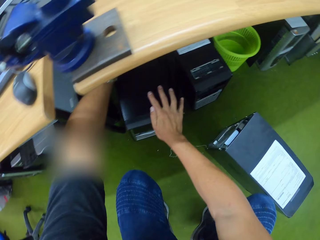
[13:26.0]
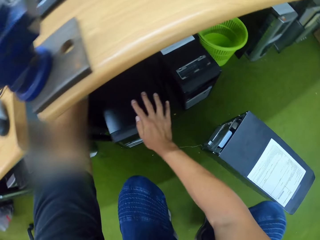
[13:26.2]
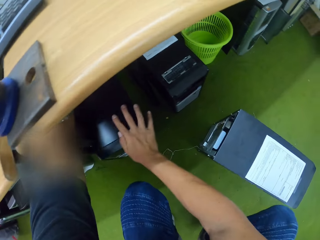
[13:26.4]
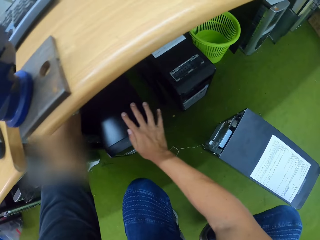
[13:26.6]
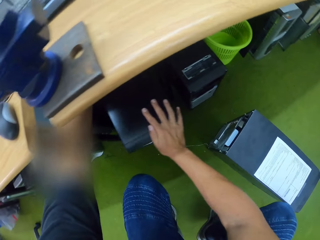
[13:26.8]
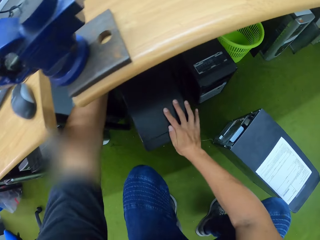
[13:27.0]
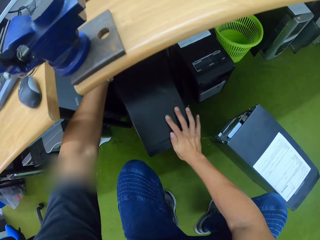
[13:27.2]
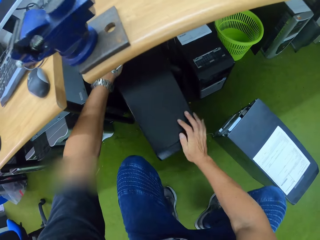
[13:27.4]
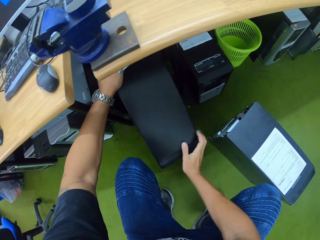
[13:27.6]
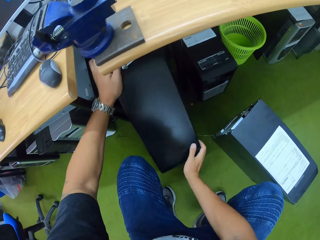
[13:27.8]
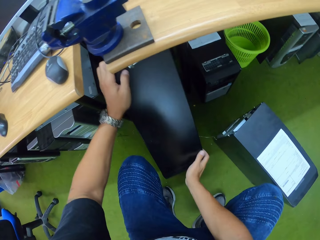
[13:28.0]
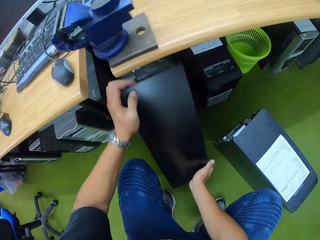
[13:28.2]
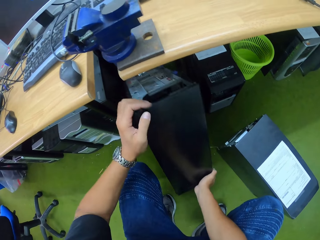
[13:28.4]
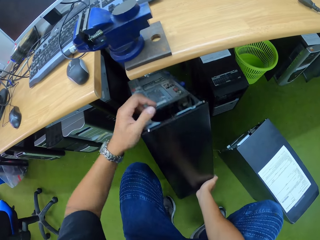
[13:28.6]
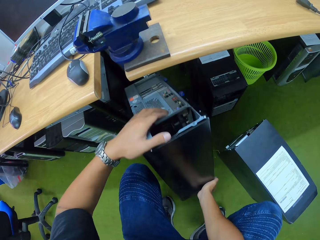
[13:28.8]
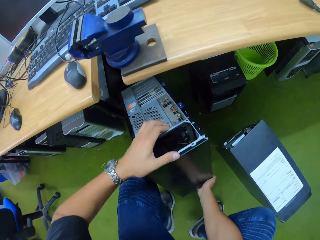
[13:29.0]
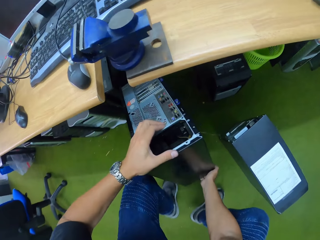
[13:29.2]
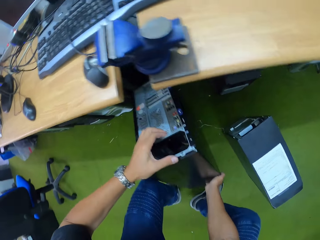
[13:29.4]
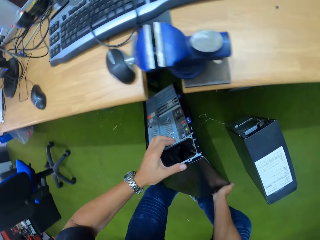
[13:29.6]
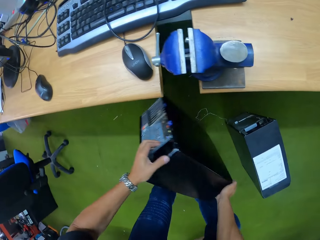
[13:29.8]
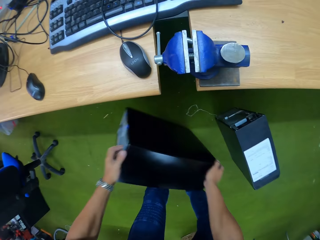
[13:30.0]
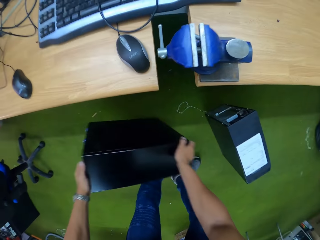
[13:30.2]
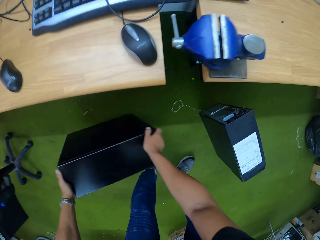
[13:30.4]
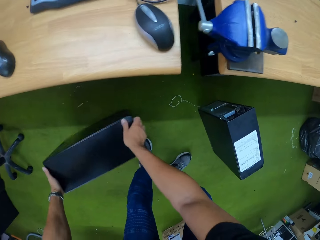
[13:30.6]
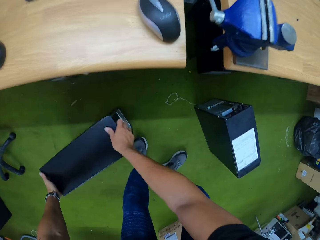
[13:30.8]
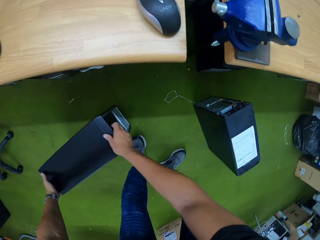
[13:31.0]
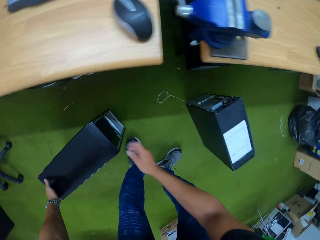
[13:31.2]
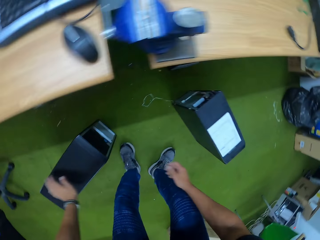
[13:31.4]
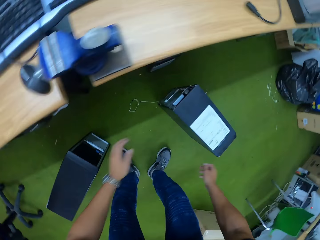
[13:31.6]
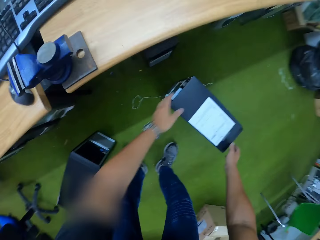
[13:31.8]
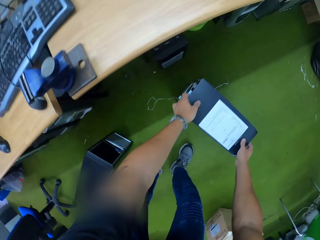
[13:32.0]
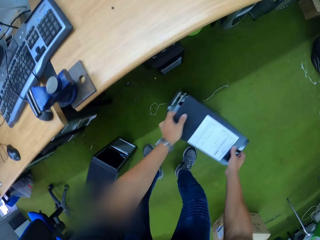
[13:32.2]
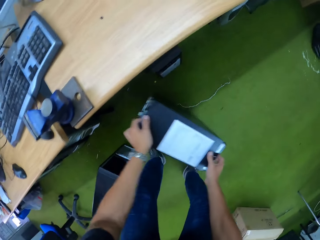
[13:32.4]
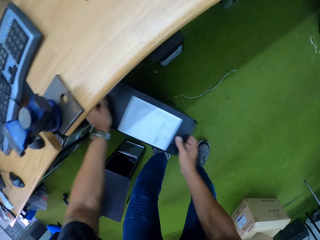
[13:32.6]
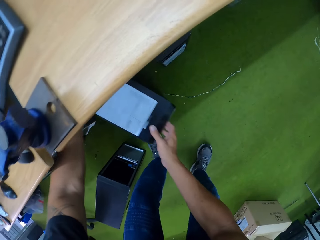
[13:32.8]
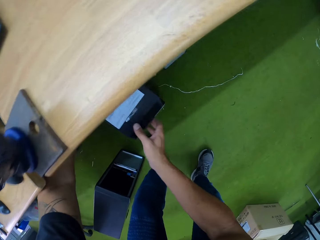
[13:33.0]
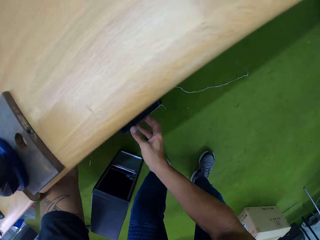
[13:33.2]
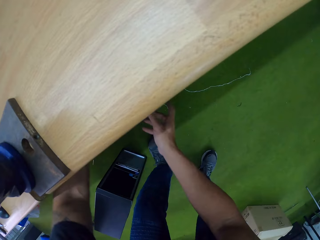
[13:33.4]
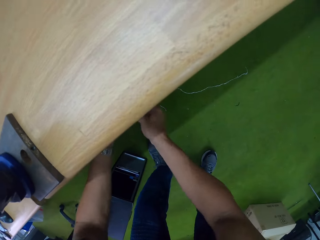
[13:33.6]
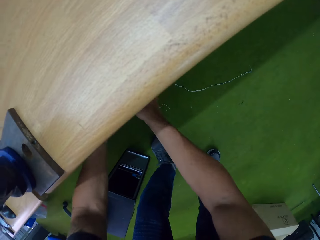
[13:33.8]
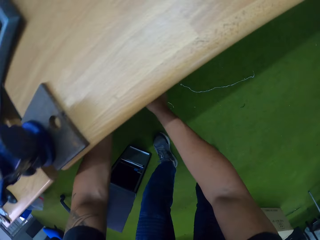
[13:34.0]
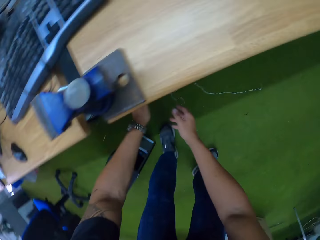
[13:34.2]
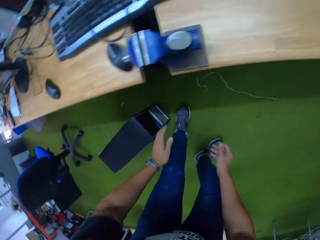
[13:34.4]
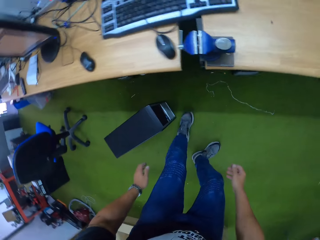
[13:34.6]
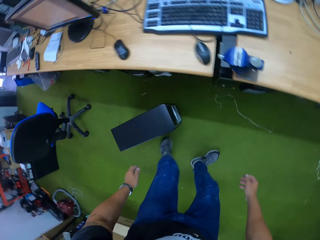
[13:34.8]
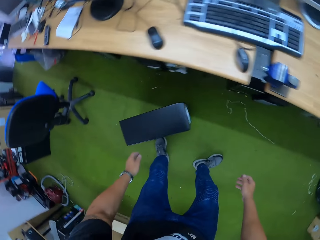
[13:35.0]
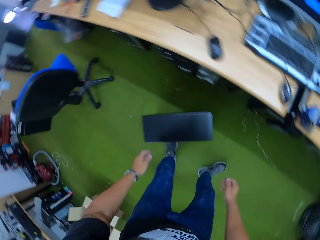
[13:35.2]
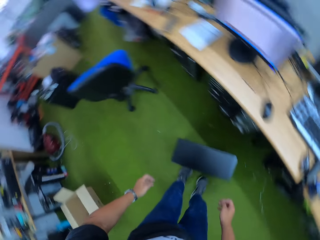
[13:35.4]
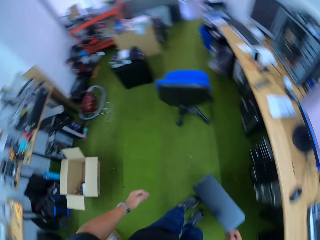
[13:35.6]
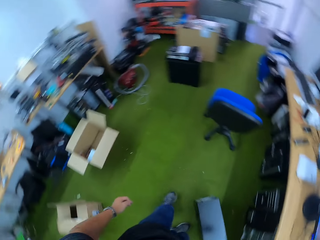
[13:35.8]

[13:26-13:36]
The camera wearer carries the CPU with both hands. He drops the CPU on the floor with both hands. He carries the CPU on the floor with both hands. He arranges the CPU. He places the CPU under a table with both hands.

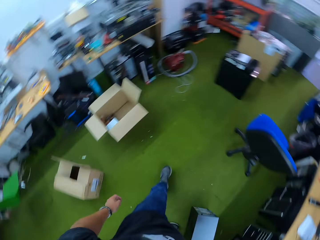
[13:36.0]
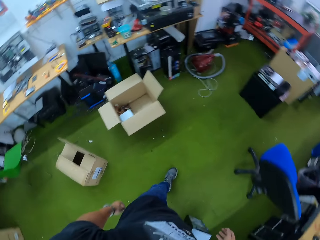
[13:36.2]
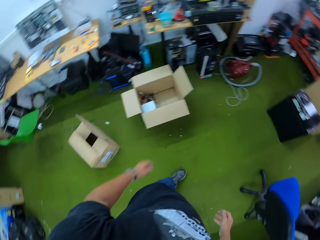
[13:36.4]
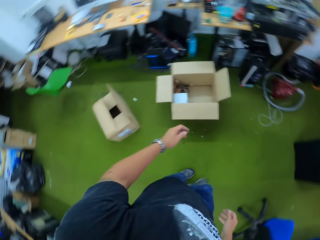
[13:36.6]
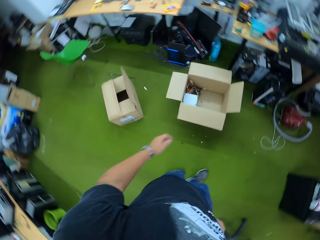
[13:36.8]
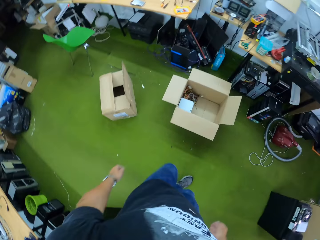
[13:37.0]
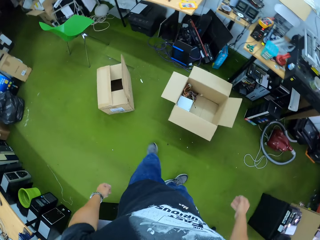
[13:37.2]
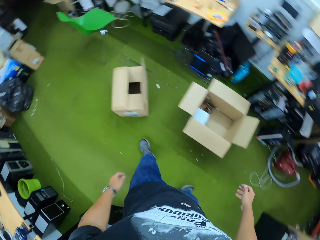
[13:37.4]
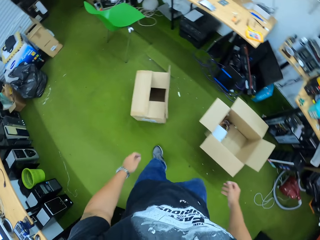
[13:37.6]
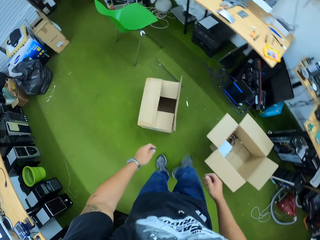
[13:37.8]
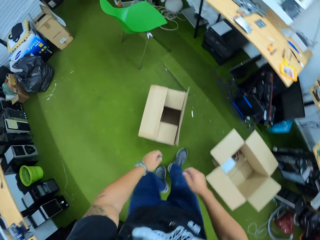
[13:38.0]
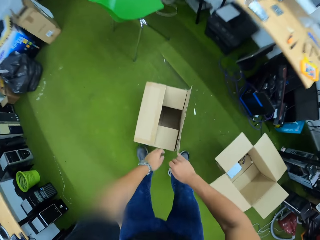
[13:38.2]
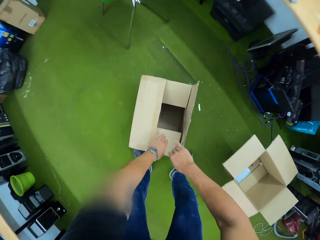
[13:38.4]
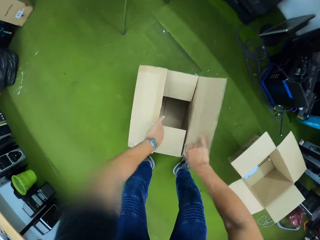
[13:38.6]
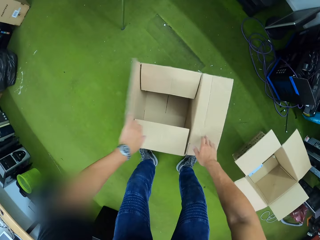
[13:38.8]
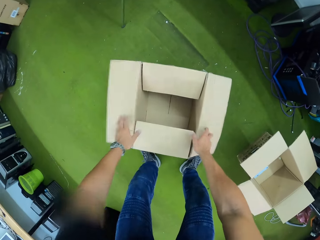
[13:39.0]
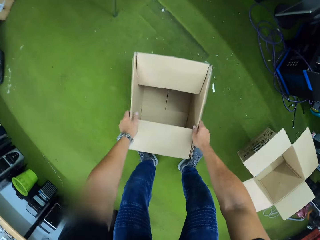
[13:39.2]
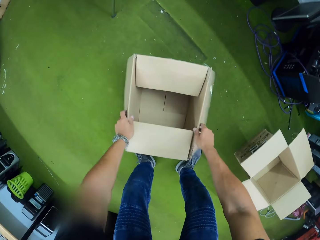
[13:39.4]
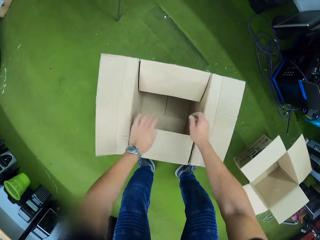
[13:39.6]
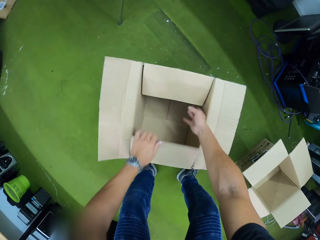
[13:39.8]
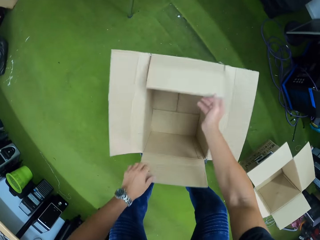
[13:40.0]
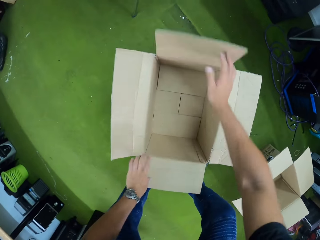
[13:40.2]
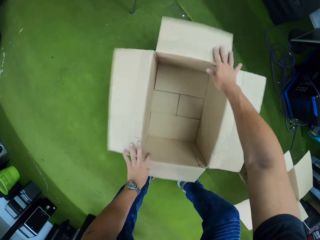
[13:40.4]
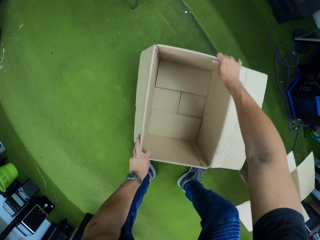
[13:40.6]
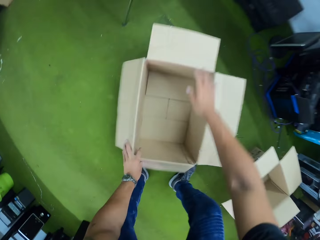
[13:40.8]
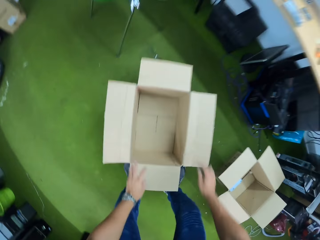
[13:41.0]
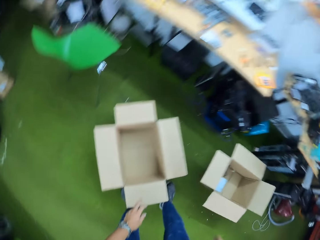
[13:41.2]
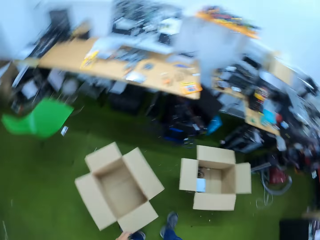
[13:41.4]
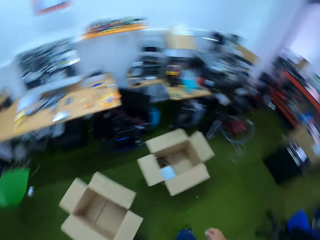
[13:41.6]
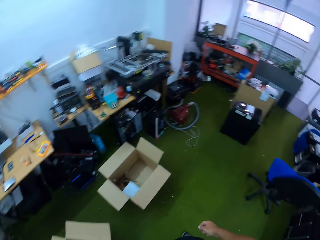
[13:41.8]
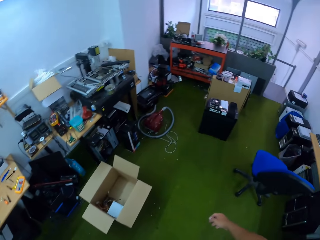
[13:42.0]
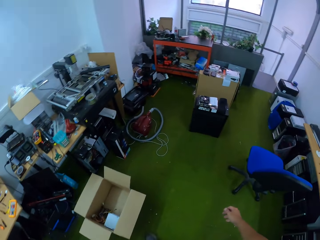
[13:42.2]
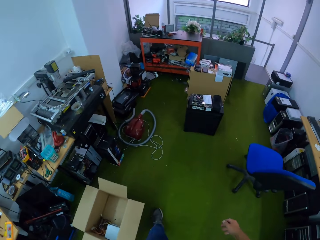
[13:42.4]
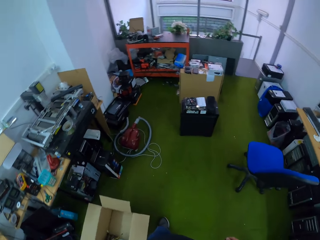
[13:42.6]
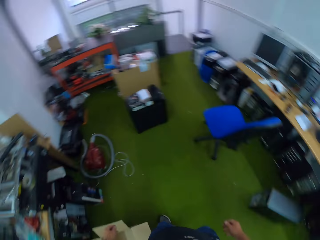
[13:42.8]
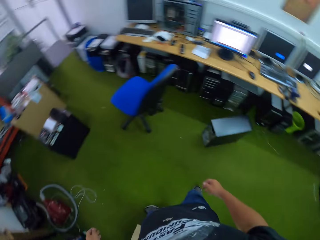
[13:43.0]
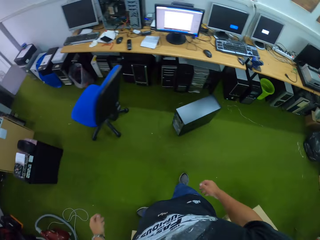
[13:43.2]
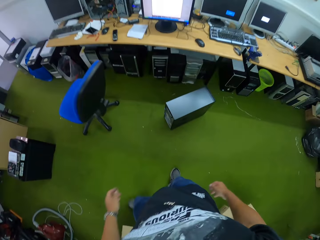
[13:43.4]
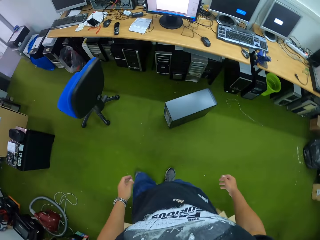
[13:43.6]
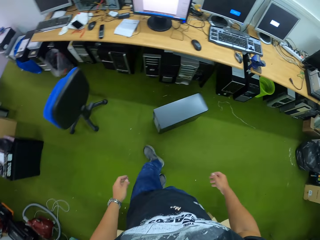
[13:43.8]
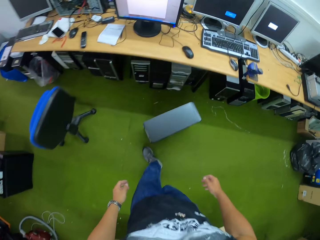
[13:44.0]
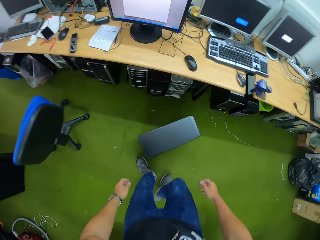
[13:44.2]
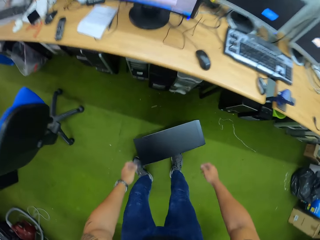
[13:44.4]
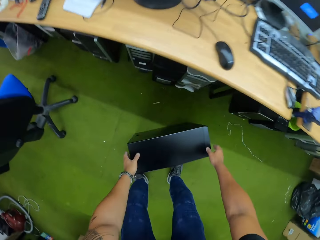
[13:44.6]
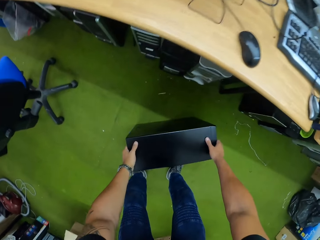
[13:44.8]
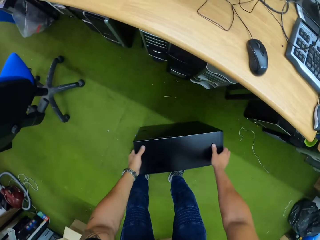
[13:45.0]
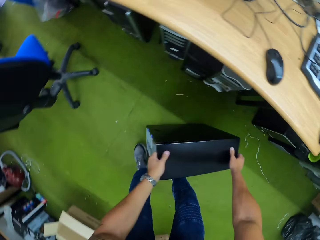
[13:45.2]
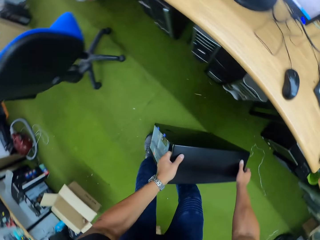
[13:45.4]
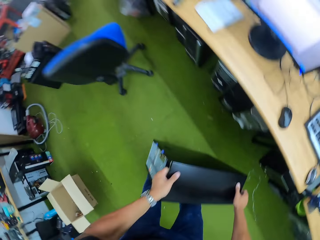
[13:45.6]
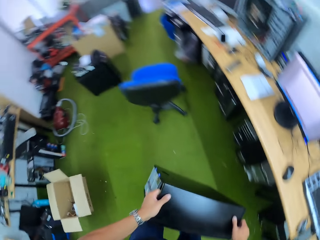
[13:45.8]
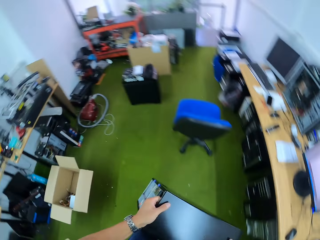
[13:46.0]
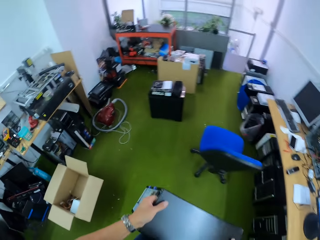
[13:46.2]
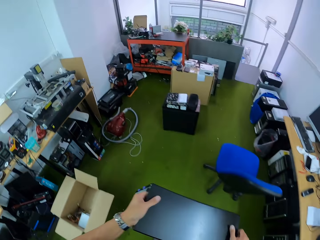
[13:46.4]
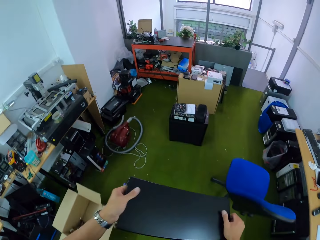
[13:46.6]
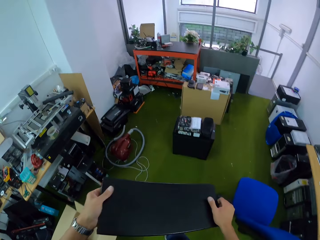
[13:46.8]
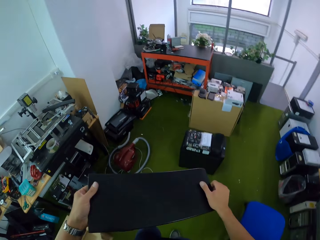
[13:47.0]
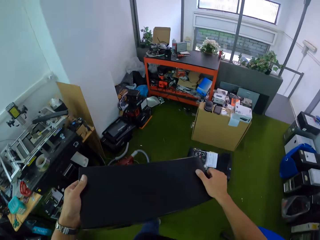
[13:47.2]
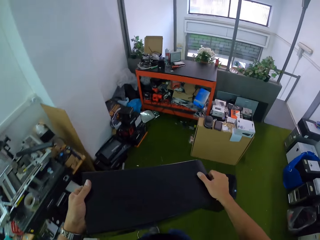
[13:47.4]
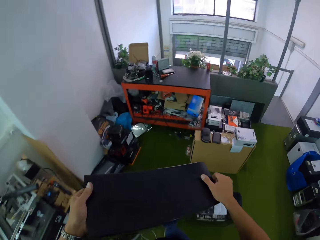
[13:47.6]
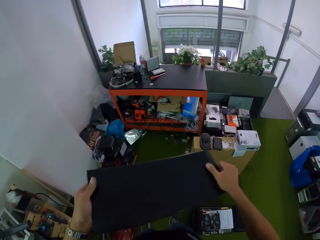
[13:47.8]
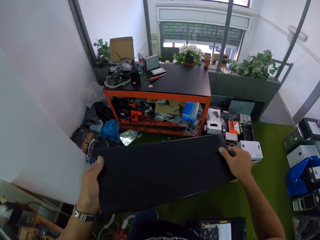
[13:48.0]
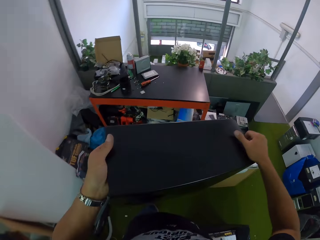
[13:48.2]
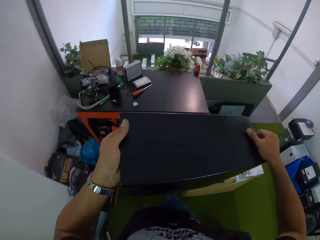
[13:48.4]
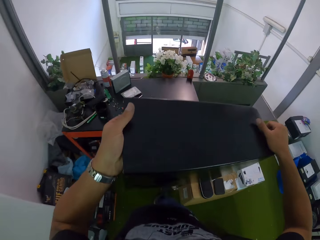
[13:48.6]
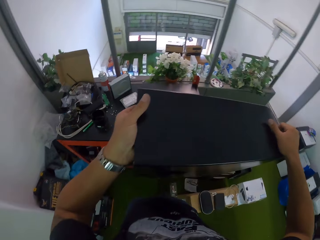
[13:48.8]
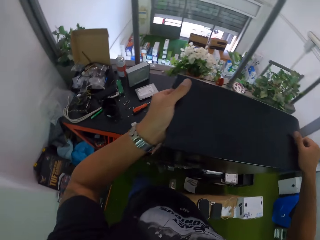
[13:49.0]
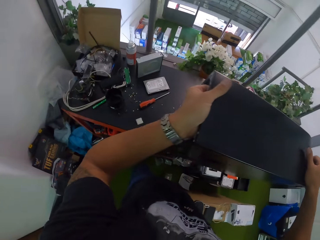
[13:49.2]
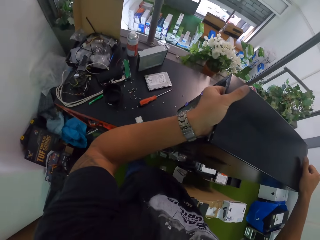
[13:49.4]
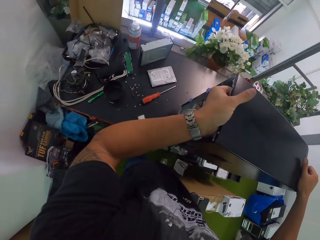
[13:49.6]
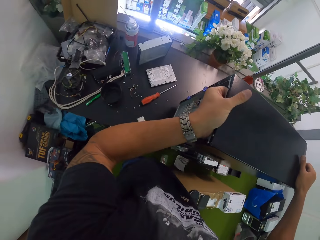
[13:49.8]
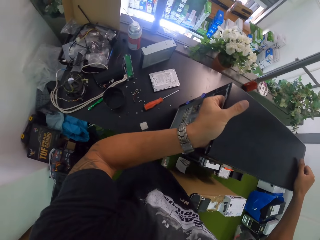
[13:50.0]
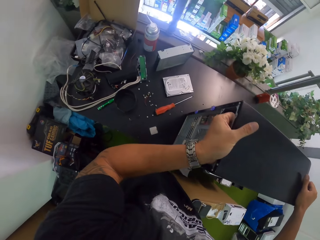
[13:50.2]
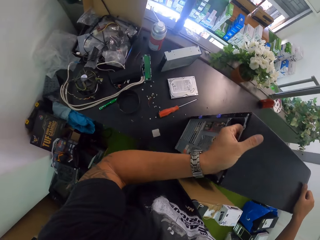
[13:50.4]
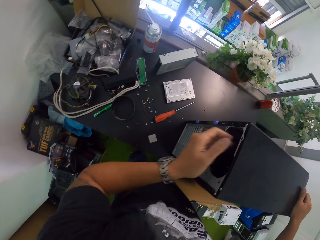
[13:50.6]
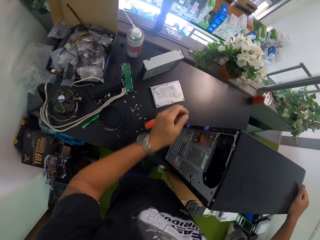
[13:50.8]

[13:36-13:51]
The camera wearer walks in the room. He opens a carton on the floor with both hands. He walks in the room. He carries the CPU on the floor with both hands. He lifts the CPU. He walks in the room. He drops the CPU on the table with both hands.
